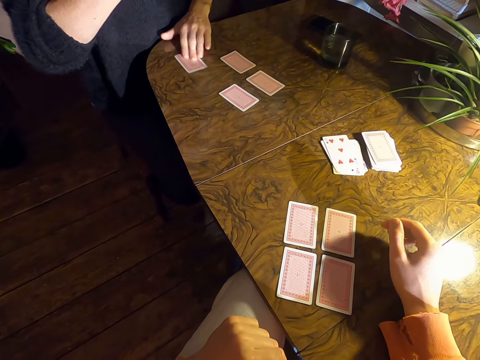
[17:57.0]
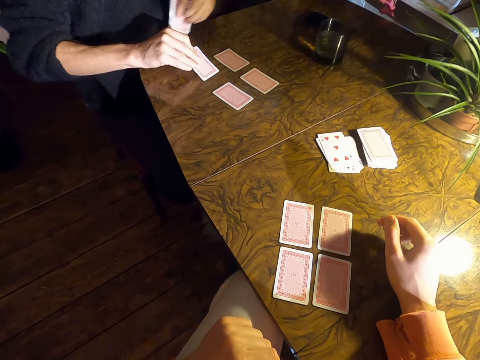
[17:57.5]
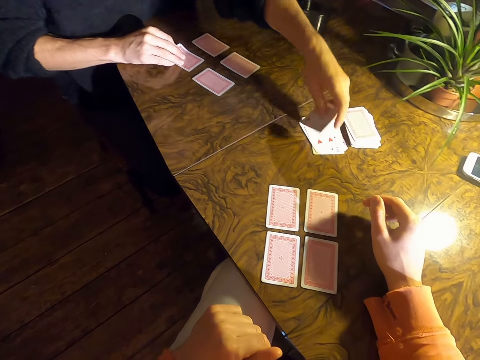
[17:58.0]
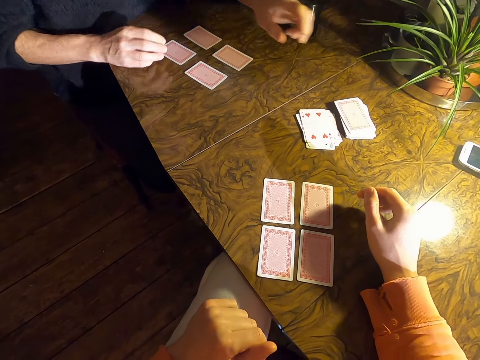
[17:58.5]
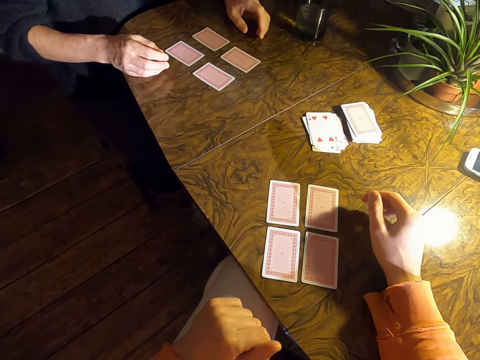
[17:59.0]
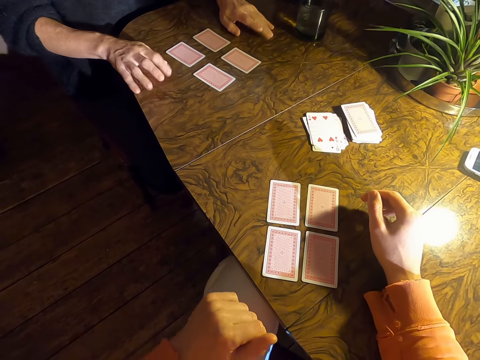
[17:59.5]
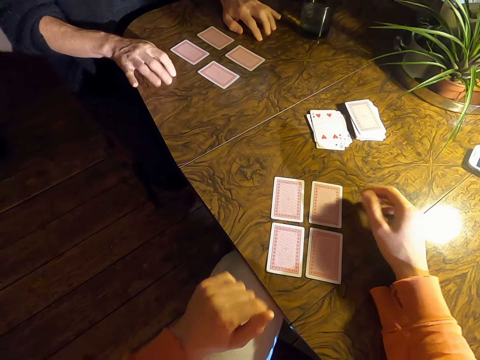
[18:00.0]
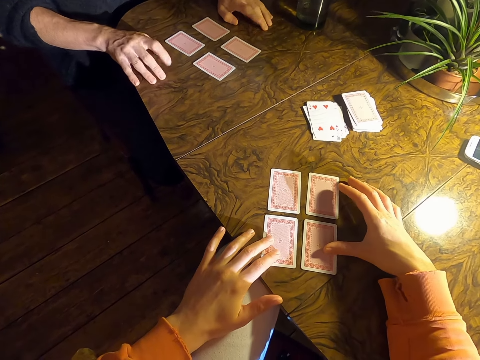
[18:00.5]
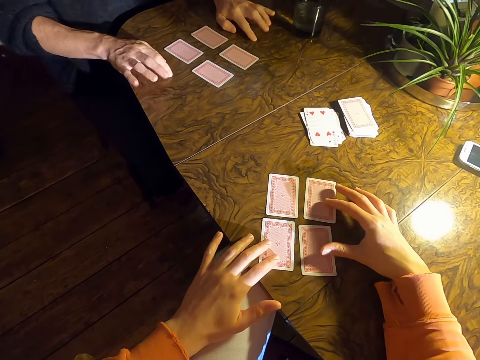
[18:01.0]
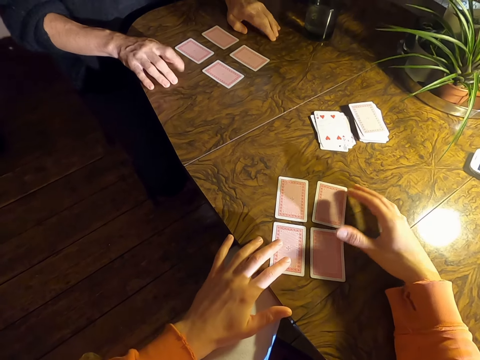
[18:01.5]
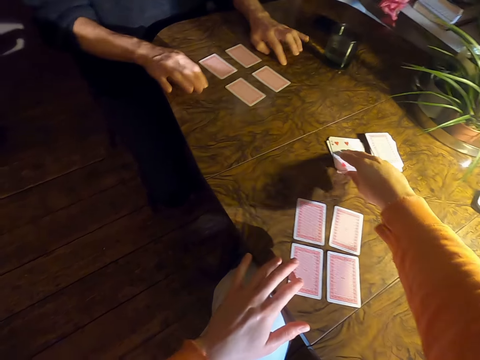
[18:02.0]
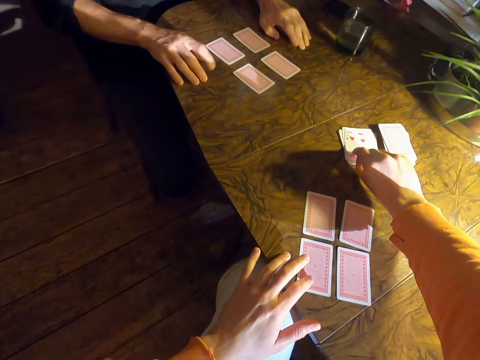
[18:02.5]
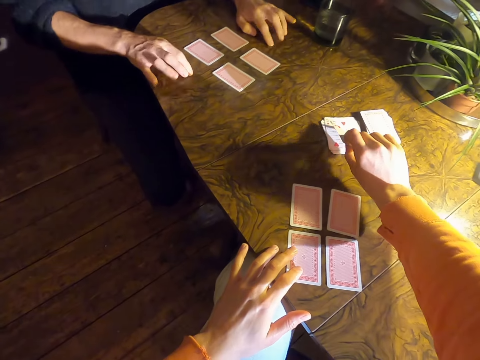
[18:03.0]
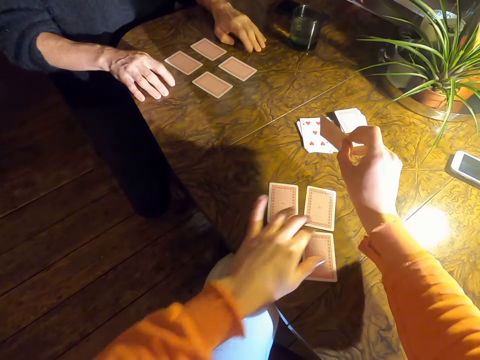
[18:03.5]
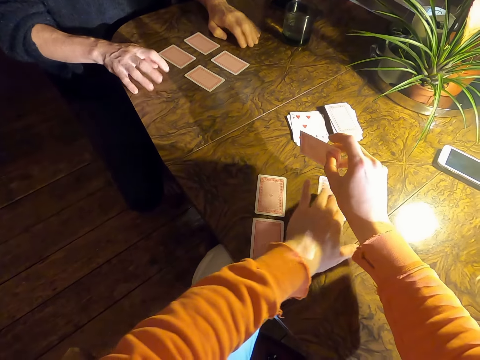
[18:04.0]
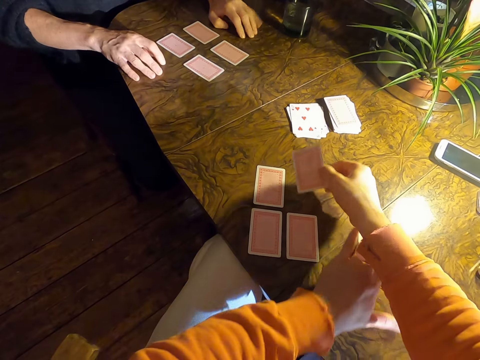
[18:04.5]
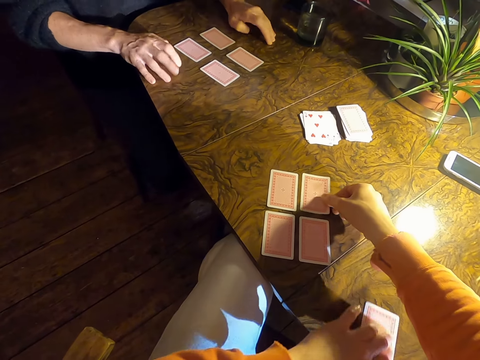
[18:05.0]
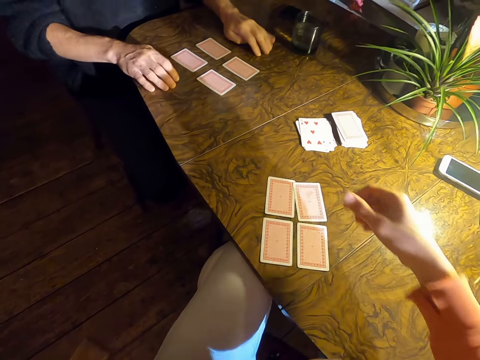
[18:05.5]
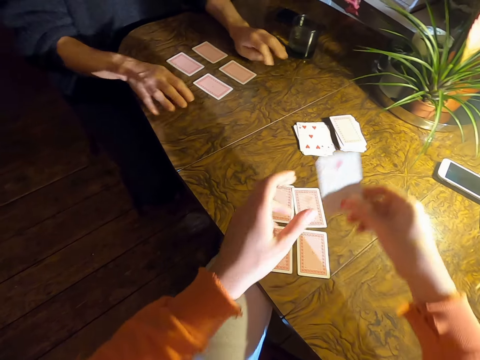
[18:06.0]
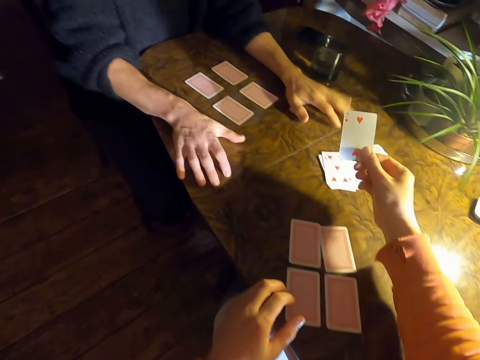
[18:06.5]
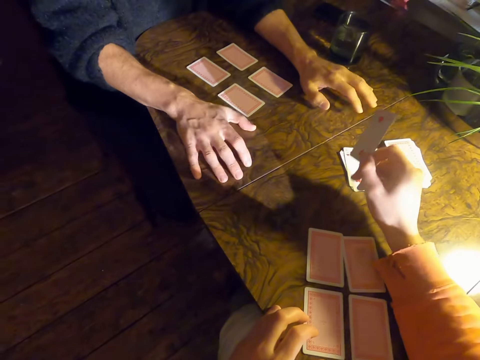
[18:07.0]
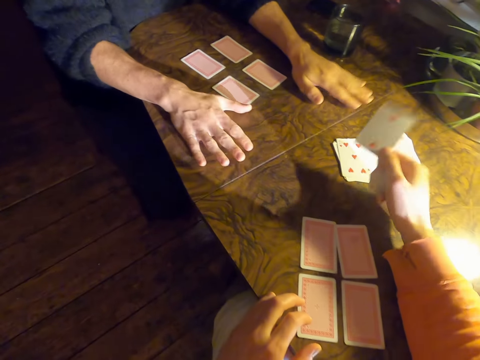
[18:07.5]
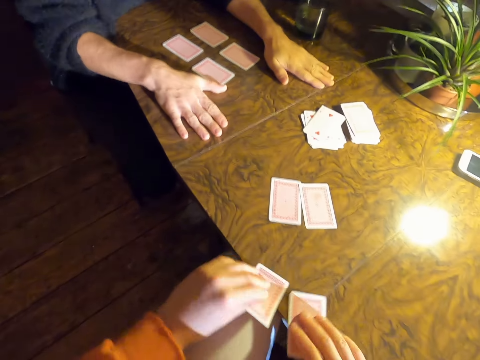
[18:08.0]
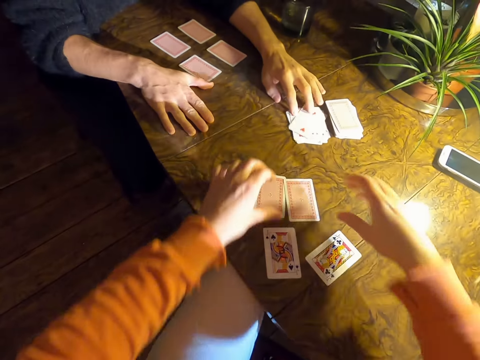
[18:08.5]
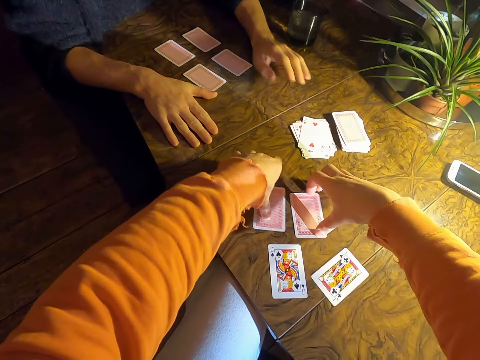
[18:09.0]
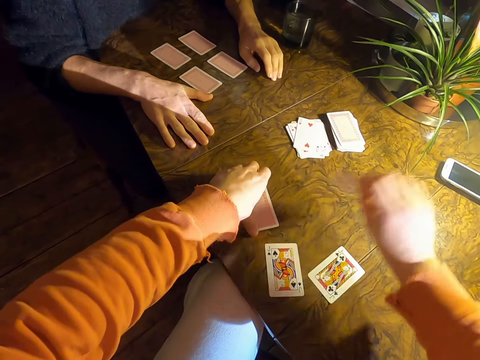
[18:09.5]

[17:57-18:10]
A person exchanges a card on a table. The person puts the card on the table. The person taps on the table with his fingers. The camera wearer picks a card on the table. They exchange a card on the table, put the card on the table, and turn cards on the table.

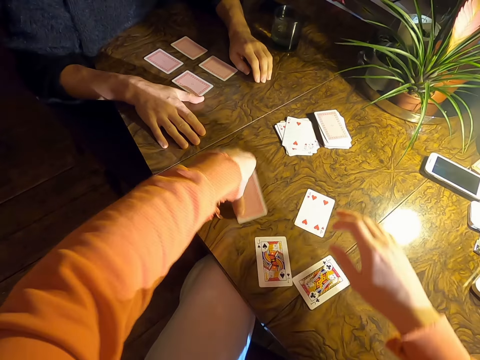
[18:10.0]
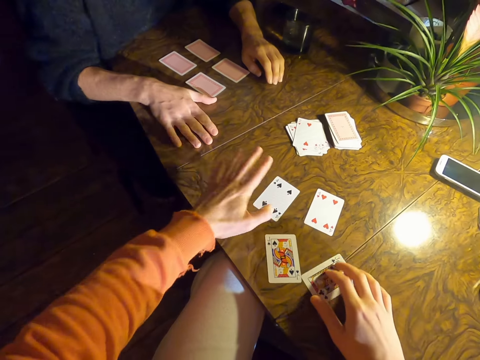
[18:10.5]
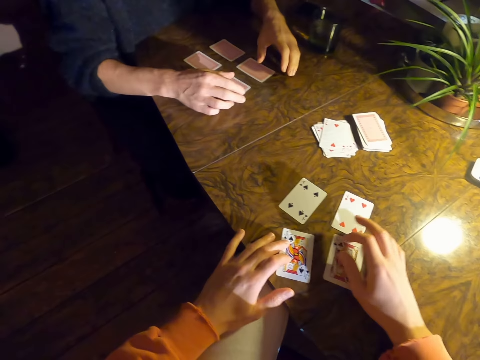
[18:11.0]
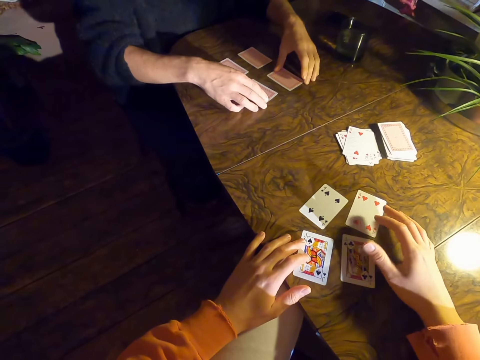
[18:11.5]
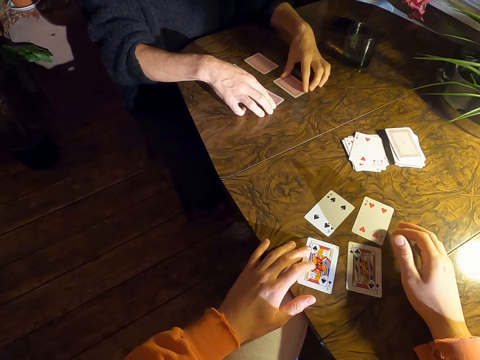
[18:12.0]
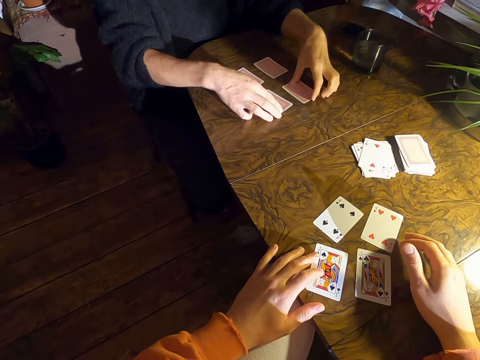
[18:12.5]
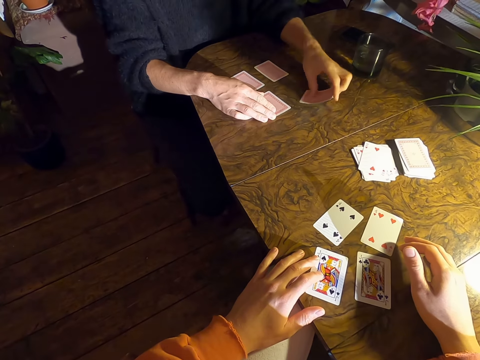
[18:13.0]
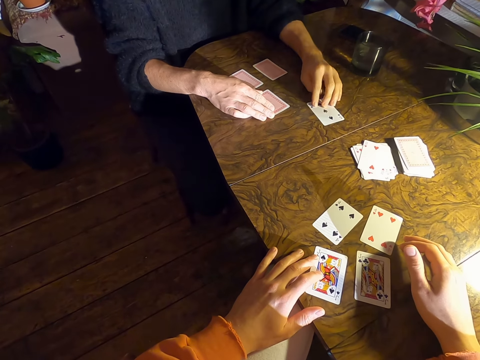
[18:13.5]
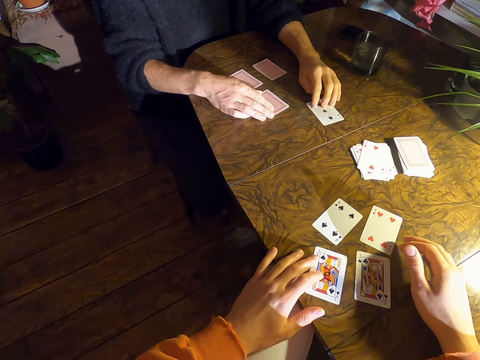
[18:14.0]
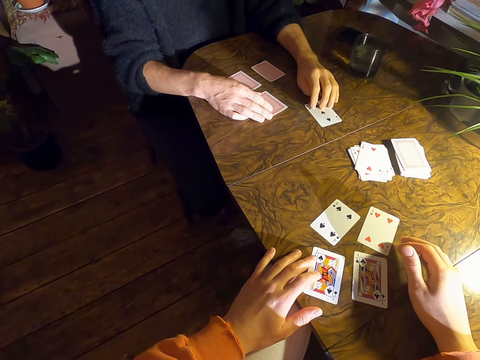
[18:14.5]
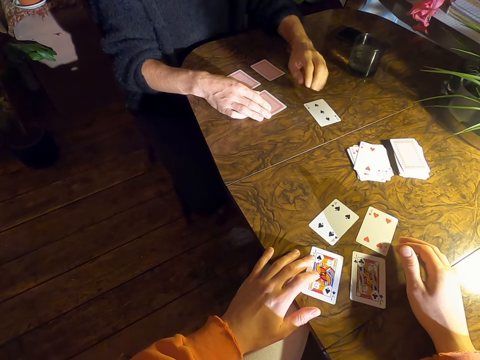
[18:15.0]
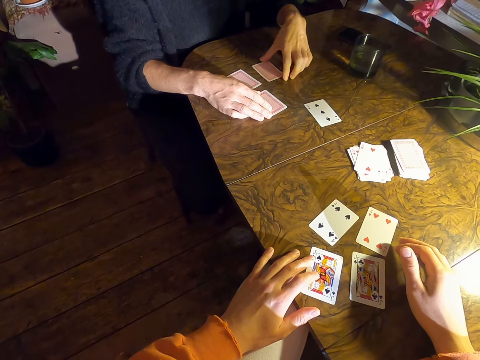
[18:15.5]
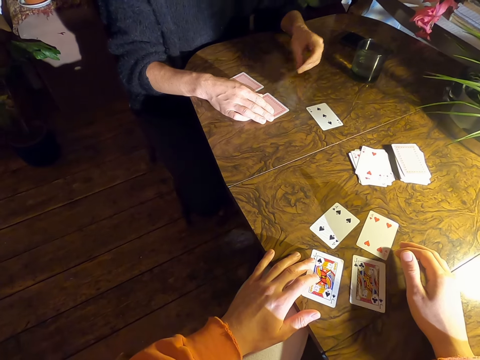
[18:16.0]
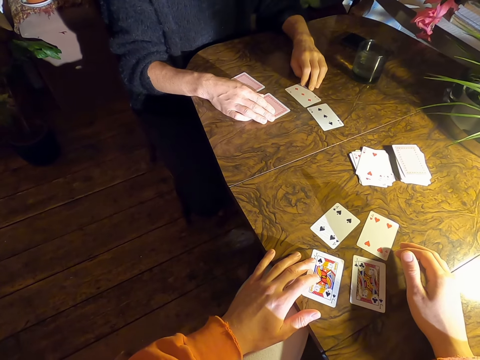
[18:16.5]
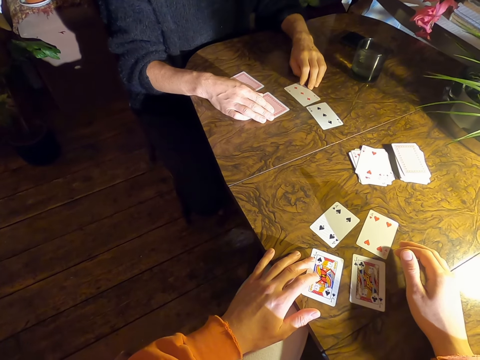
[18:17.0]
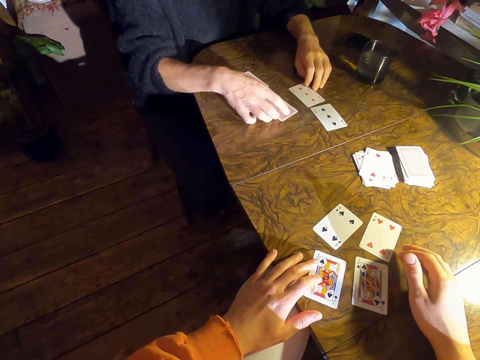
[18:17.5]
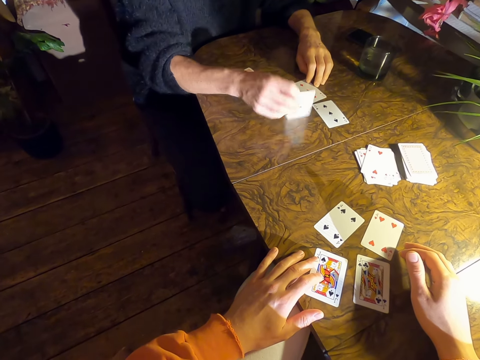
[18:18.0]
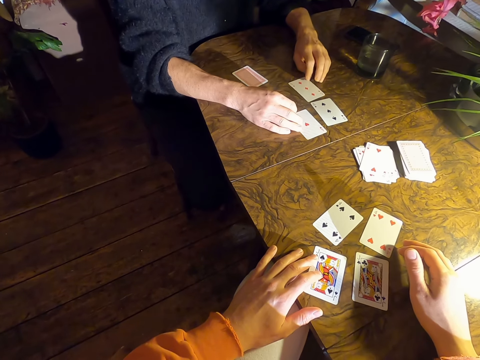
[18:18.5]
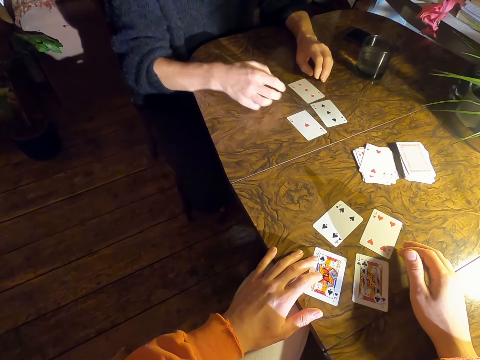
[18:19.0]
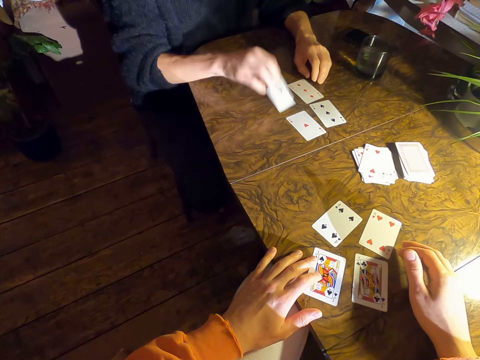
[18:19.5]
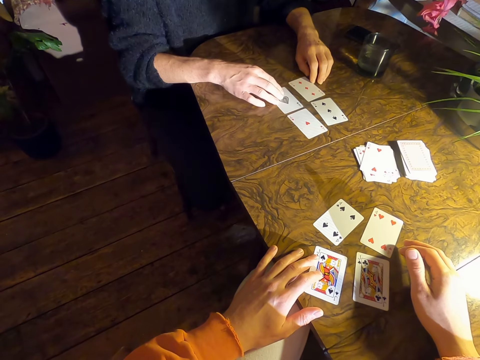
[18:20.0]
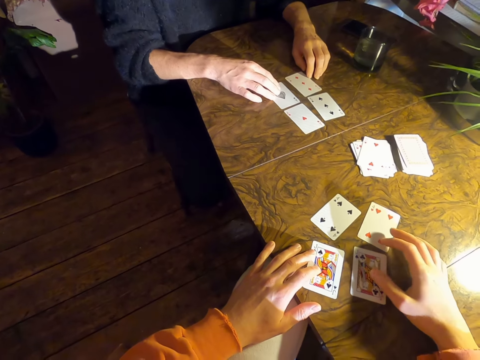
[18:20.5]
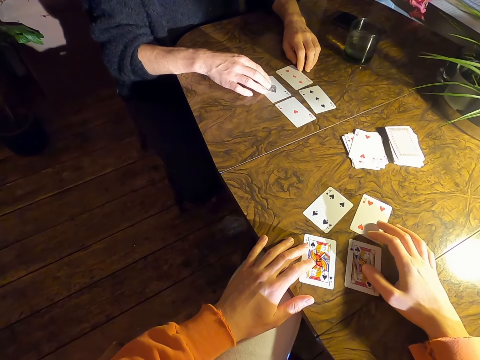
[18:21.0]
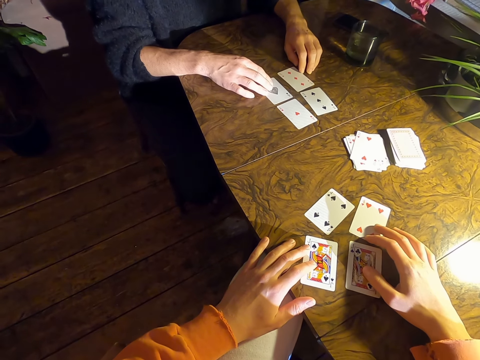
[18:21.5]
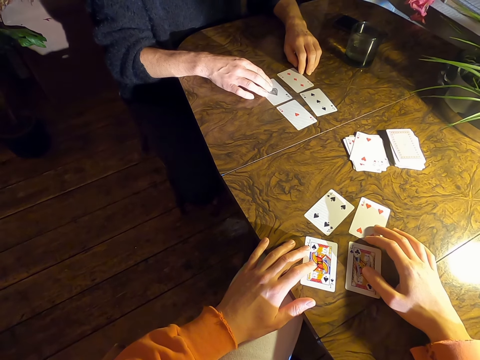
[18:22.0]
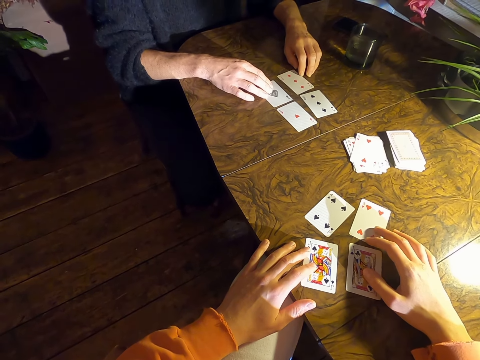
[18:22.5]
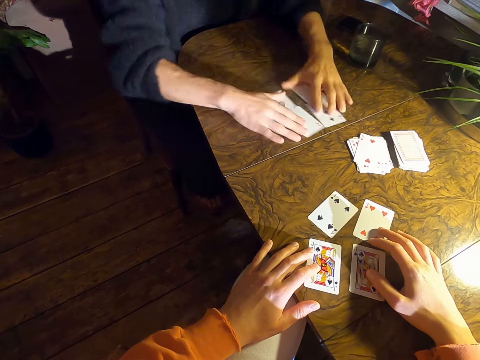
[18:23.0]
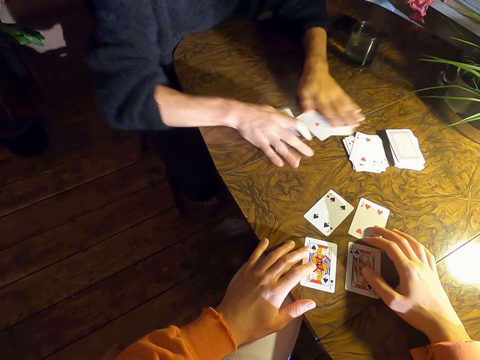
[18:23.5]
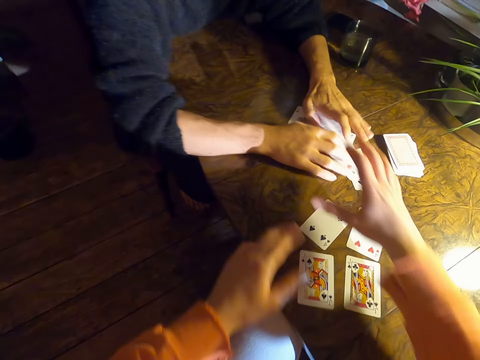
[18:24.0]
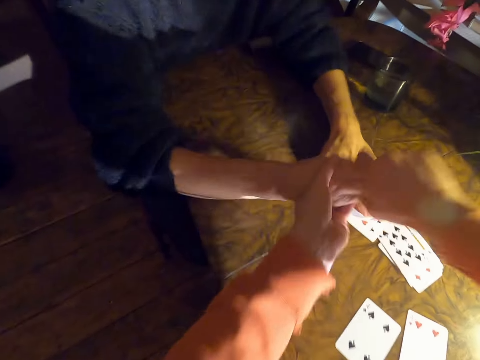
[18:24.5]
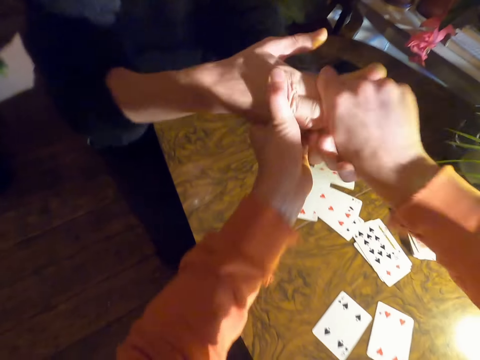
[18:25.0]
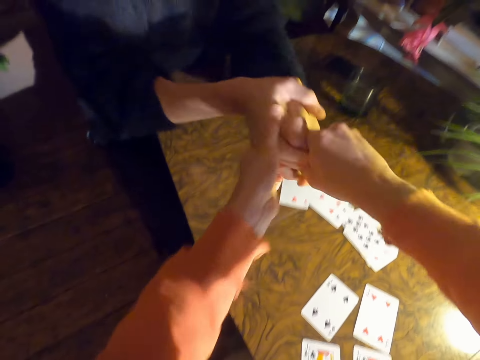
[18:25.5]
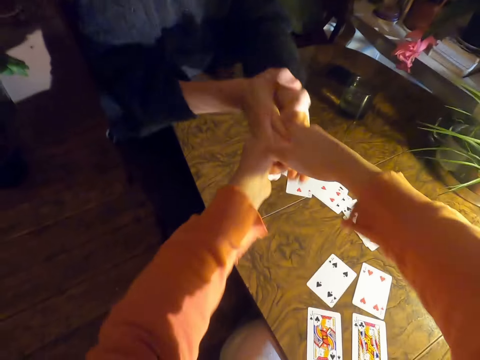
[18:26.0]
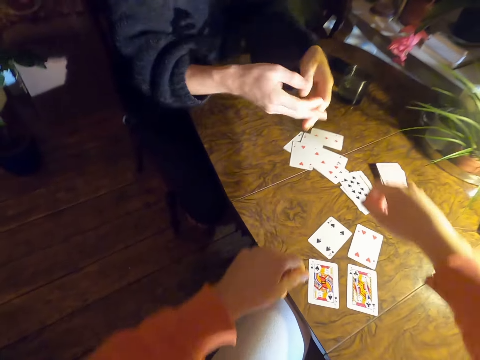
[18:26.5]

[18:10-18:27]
The camera wearer turns cards on a table. A person turns cards on the table. The person turns a card on the table repeatedly. The camera wearer looks at the cards. The person shuffles the cards on the table. The camera wearer shakes the hands of the person. They hold the hand of the person.
